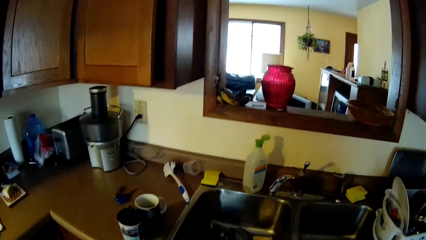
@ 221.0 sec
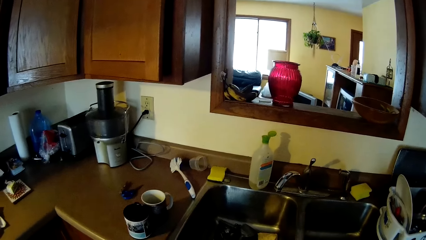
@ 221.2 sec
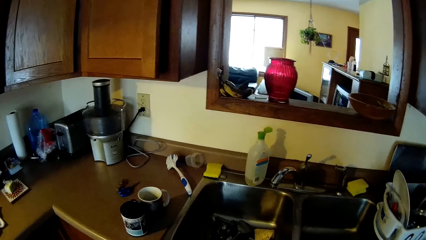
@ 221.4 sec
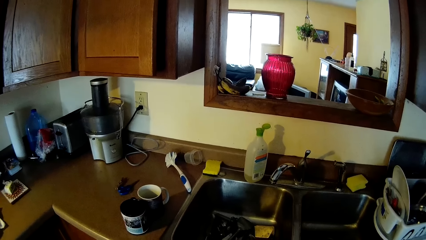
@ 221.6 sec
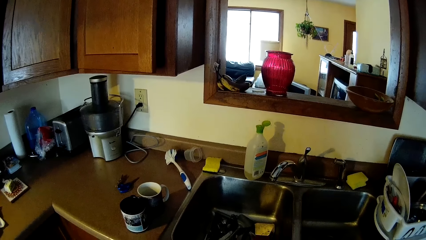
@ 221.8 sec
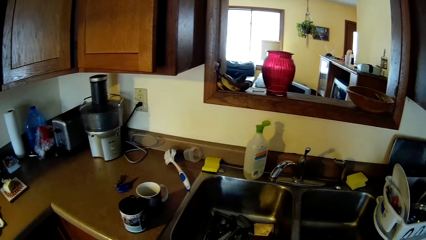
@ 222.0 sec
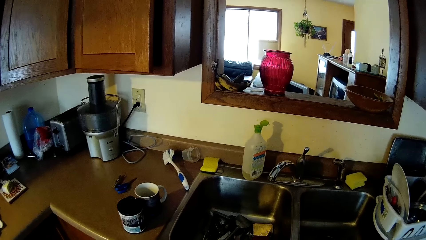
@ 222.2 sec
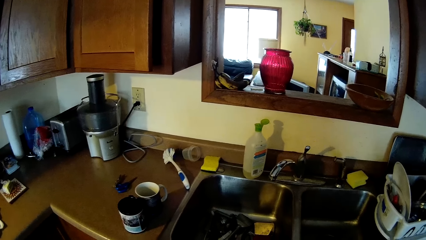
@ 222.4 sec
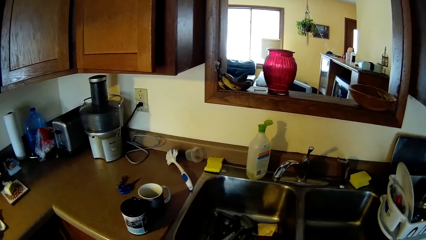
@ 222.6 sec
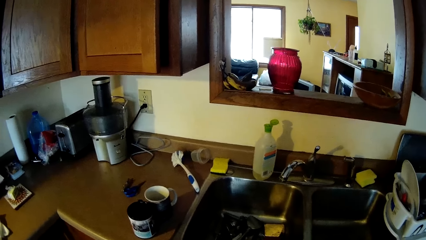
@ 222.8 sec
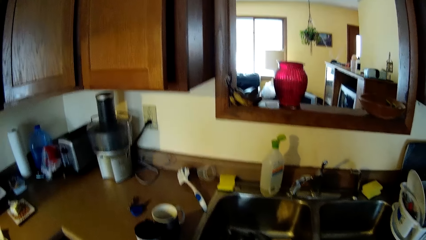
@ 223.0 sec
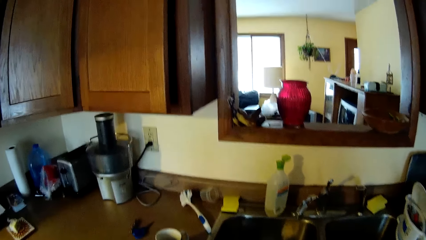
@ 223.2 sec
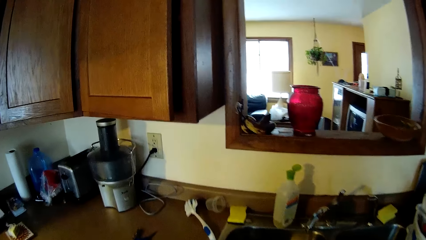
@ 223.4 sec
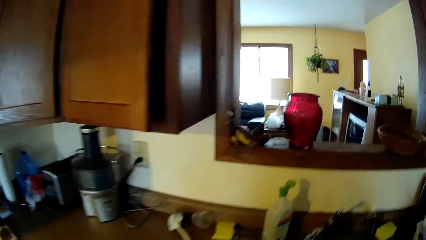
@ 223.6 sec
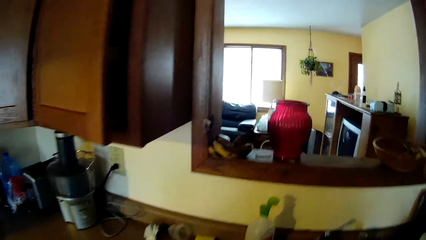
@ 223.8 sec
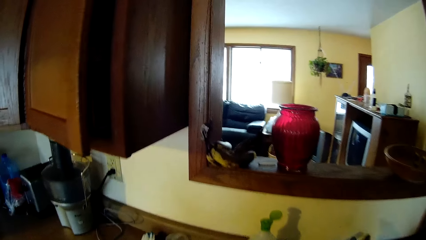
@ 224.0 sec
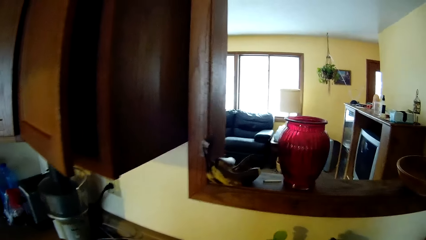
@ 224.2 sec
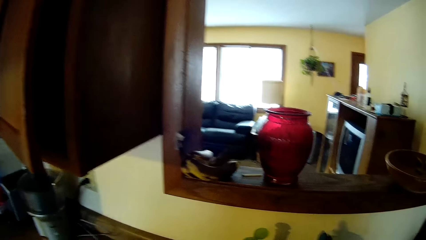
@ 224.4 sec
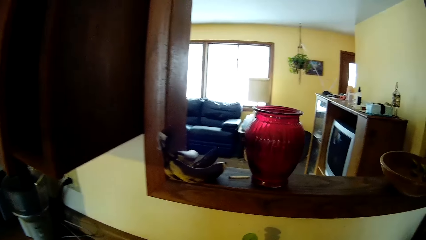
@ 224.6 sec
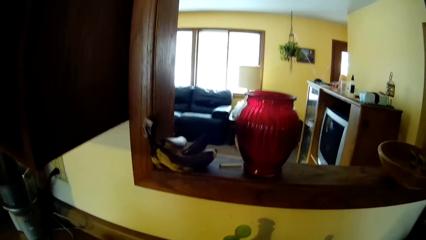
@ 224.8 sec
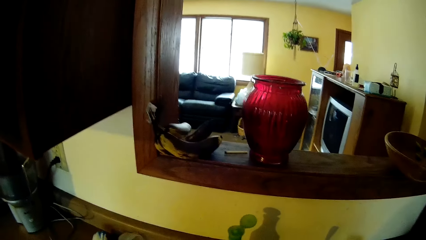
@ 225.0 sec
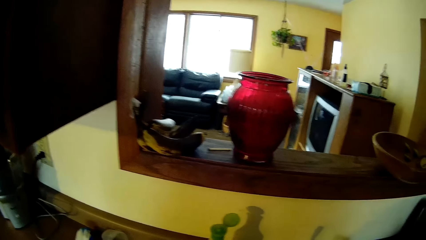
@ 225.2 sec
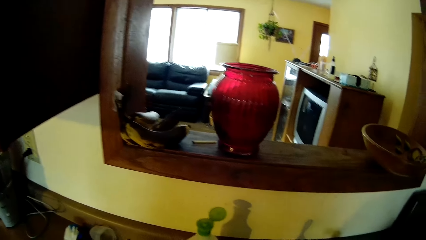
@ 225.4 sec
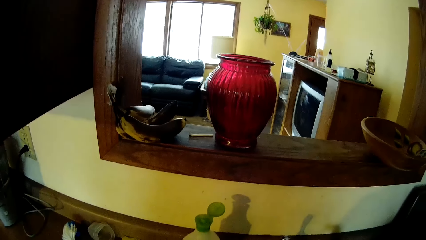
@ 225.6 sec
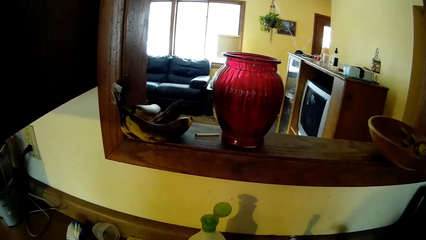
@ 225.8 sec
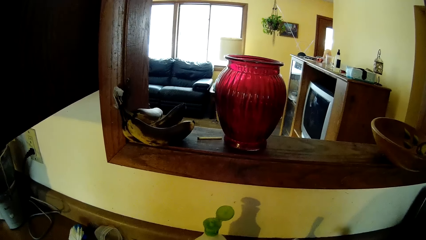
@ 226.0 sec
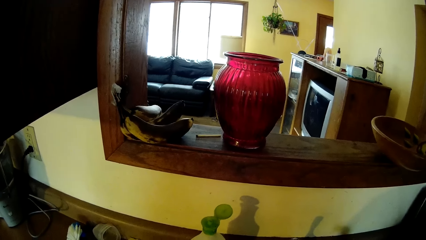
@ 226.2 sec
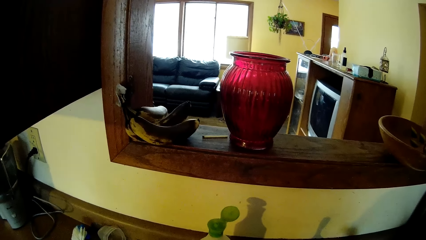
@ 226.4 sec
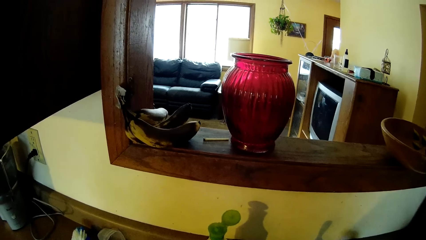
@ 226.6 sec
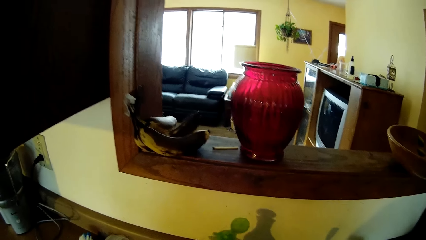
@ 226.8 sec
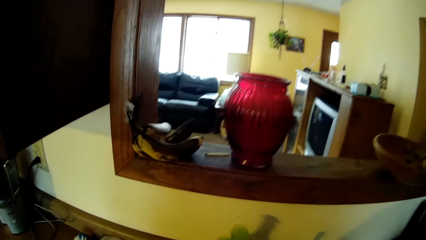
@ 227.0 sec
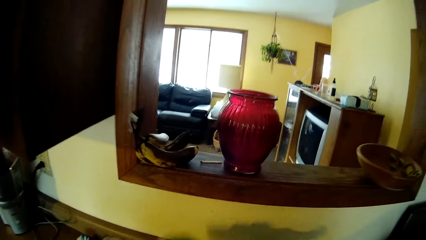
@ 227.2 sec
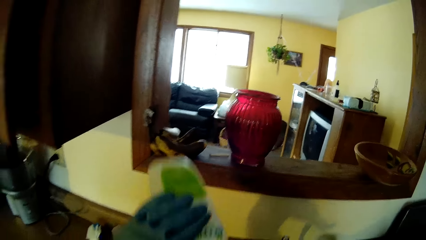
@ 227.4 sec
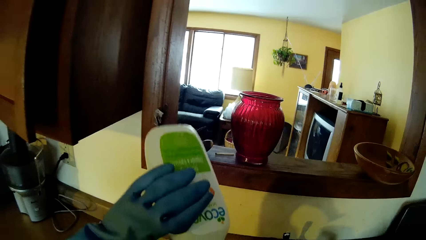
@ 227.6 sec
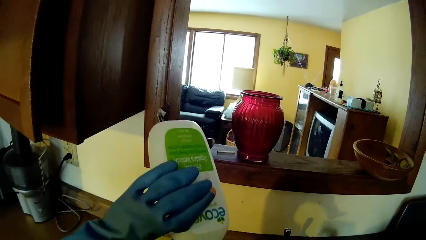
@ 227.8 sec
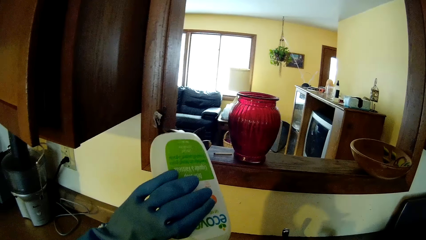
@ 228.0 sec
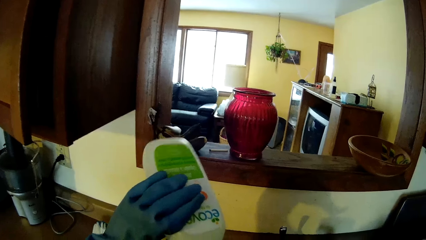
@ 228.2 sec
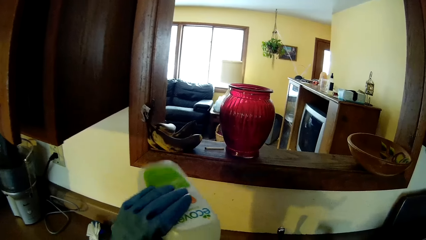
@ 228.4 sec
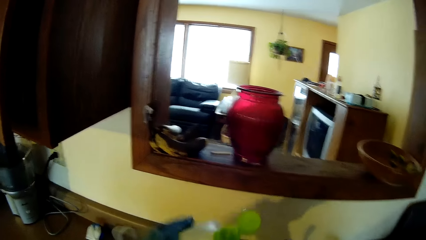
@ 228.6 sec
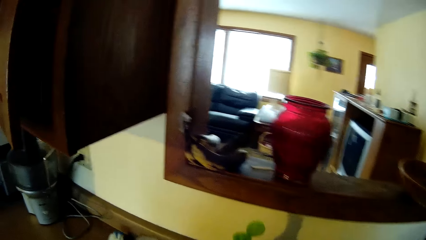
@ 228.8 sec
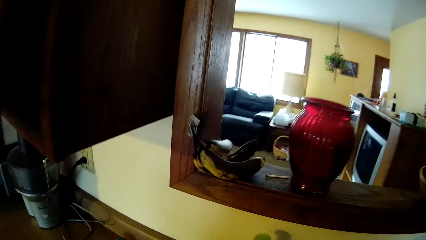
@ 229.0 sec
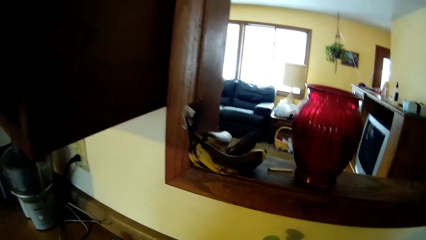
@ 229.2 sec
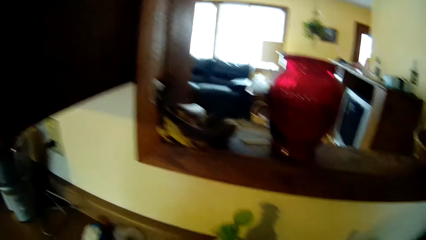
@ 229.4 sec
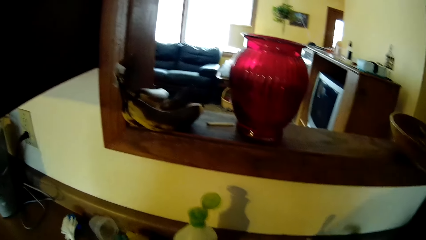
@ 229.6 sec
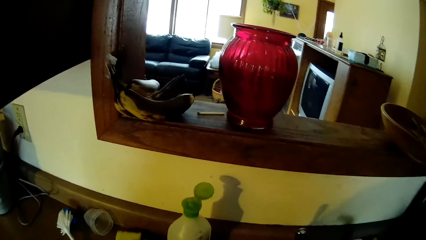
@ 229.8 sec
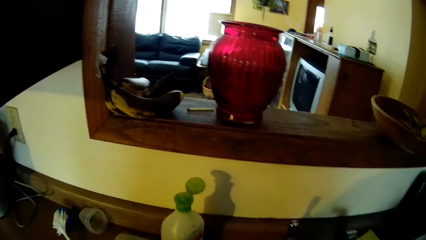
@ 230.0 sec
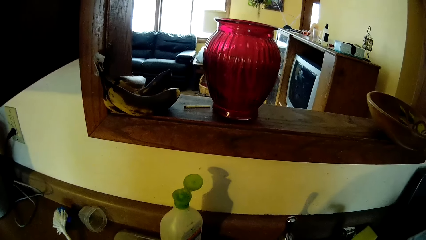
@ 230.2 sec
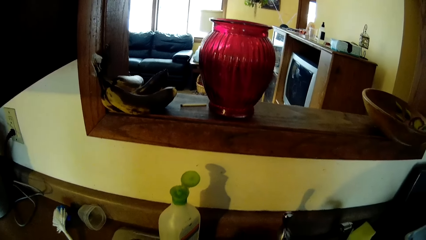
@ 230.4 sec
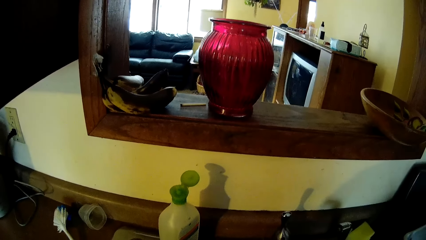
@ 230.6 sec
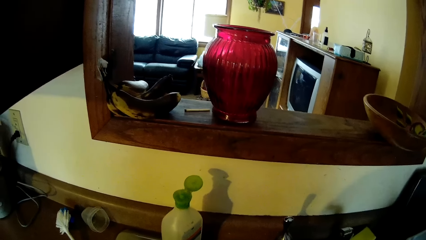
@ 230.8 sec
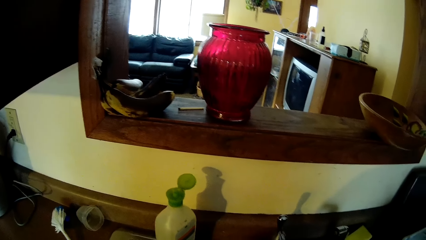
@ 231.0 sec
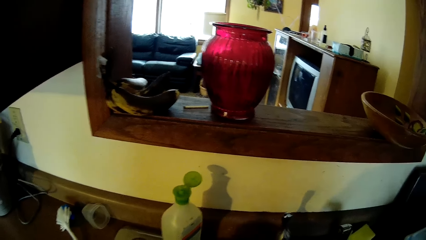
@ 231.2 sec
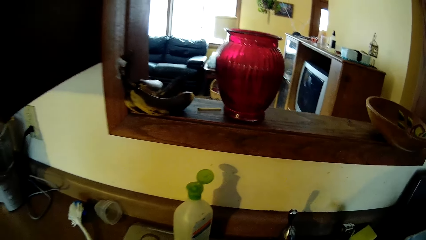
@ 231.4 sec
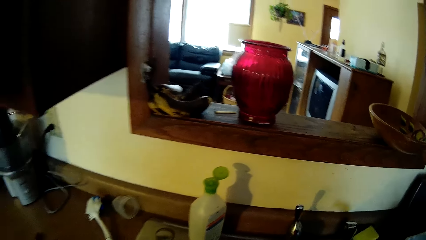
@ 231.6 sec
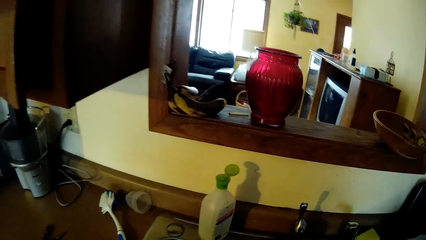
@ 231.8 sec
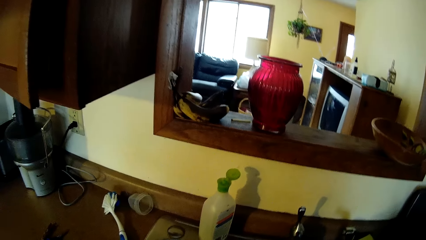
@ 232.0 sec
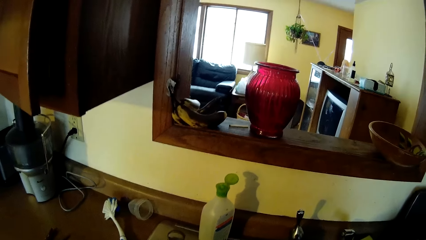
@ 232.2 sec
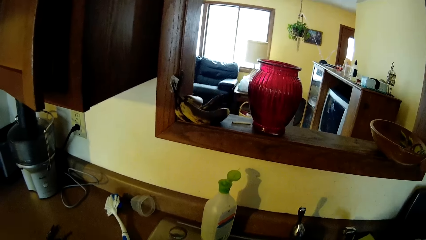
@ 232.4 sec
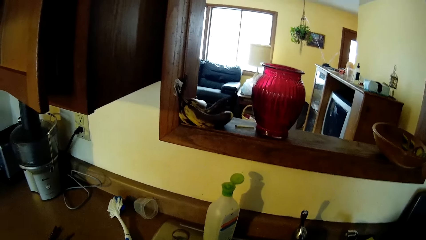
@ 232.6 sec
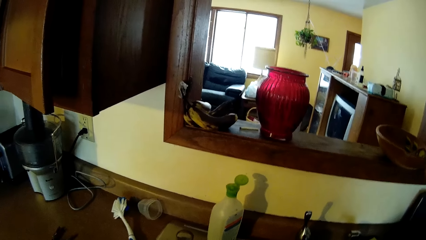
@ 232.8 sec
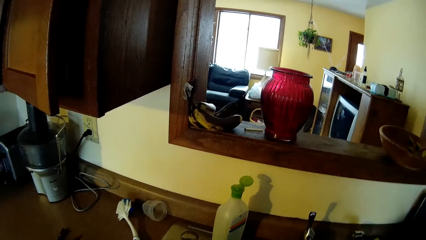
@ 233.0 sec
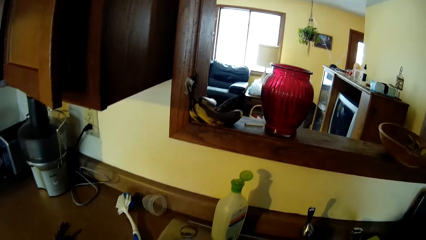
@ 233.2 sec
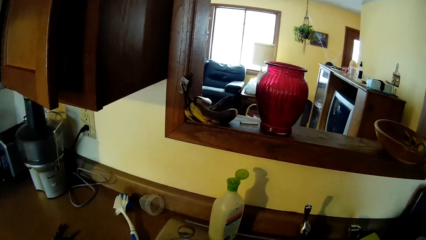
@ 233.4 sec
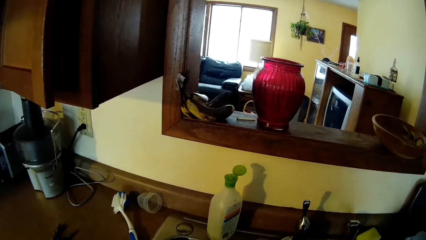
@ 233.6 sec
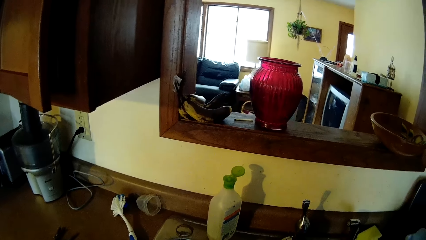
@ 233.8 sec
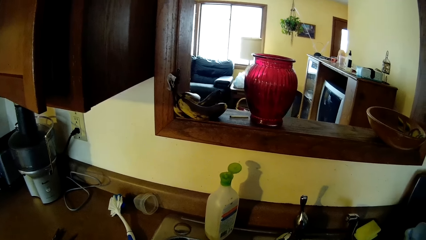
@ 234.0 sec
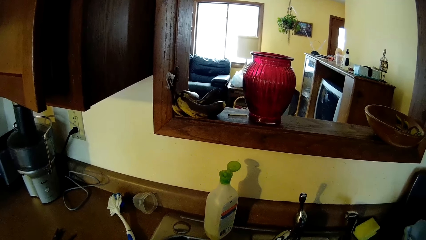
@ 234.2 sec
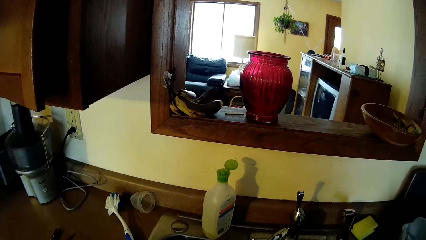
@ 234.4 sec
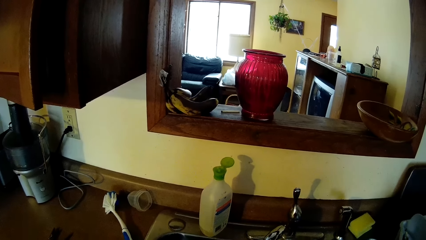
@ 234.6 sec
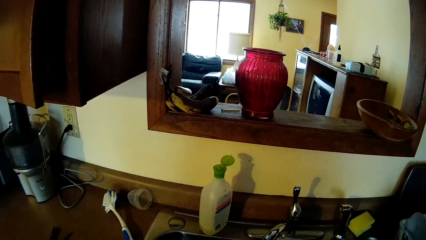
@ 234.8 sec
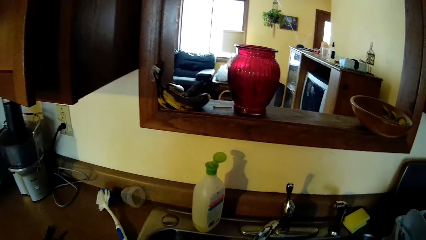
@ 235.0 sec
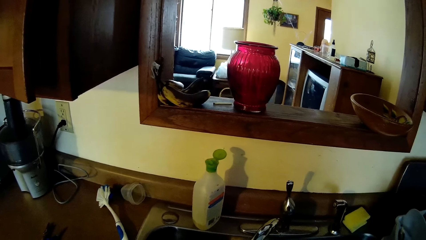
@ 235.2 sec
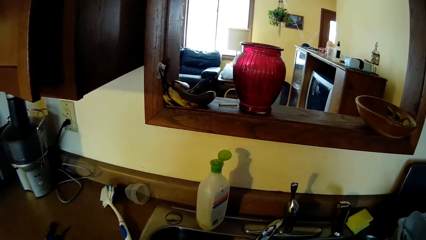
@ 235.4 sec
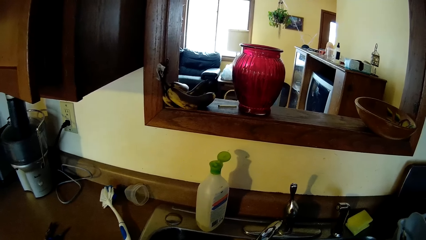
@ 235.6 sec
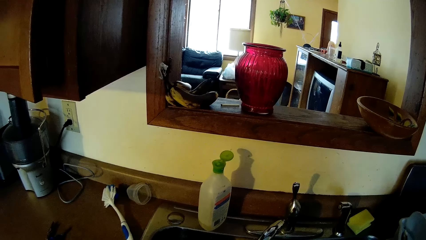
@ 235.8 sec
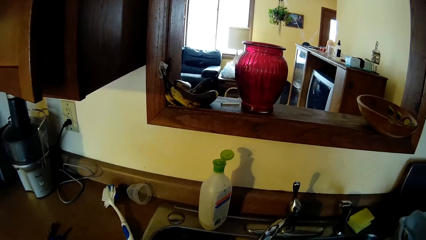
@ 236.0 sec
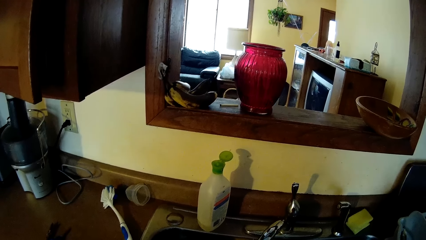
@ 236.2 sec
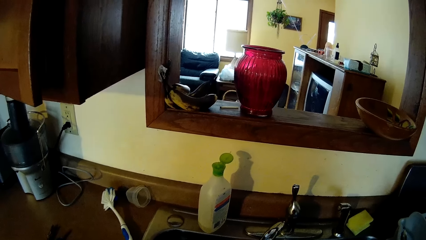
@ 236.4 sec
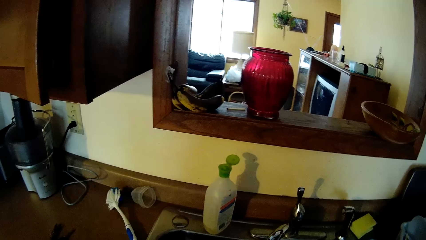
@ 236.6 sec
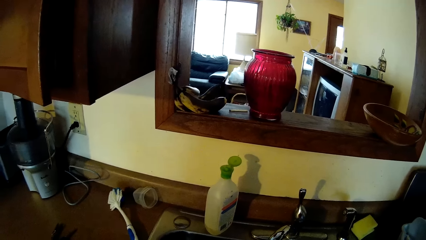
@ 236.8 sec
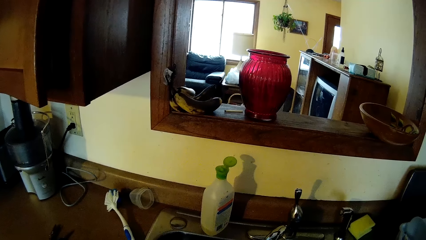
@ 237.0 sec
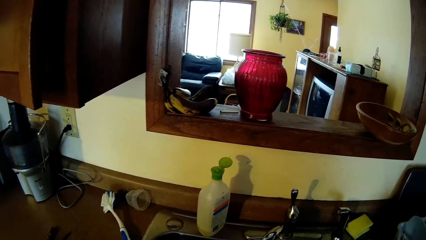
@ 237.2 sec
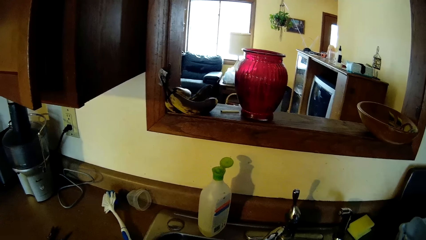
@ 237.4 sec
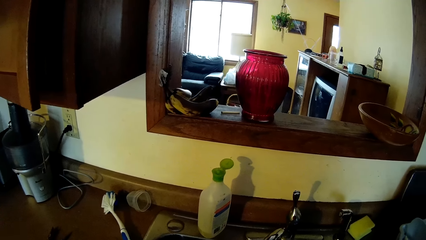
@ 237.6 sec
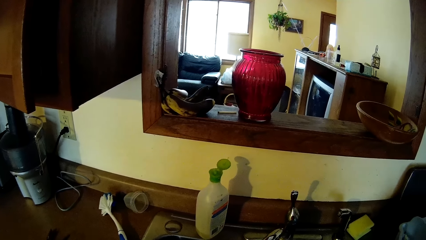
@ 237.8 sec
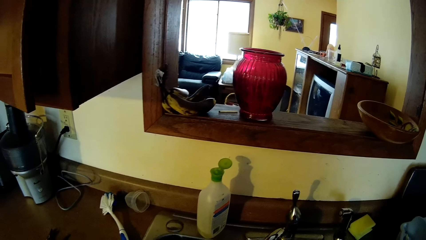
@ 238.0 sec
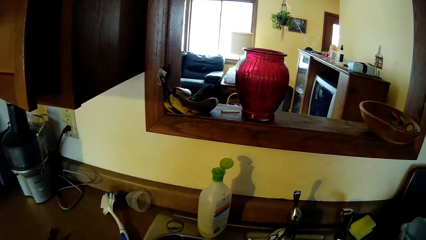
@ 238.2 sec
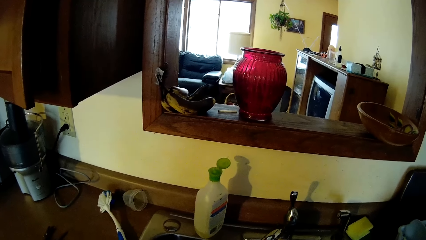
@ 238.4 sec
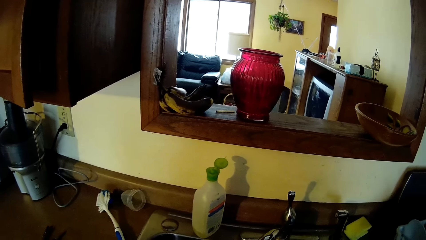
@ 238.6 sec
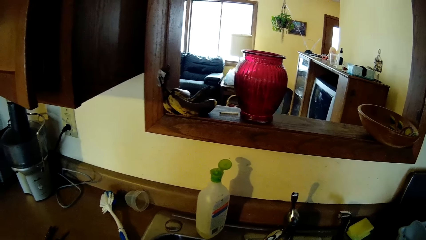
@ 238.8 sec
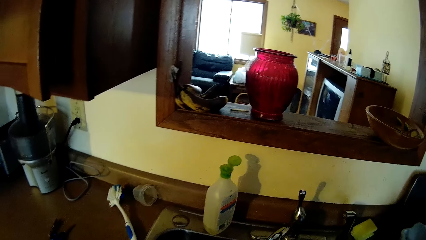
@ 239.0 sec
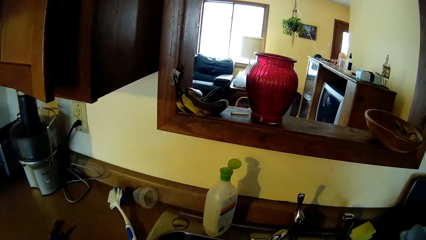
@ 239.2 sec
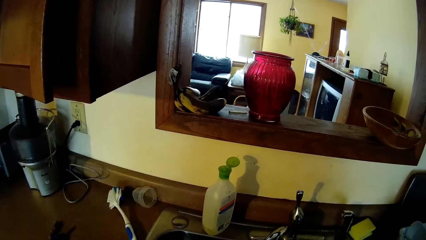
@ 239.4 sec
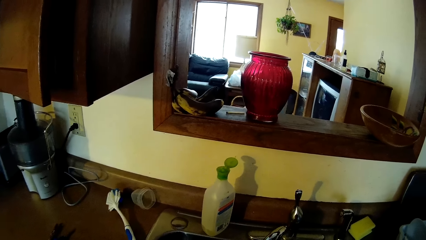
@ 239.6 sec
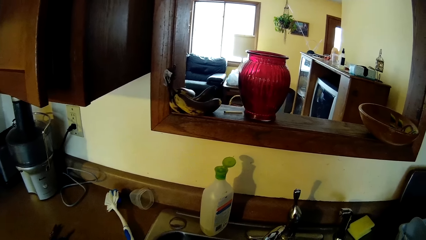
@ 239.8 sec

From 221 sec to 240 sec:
The camera wearer turns a tap on with his right hand. He picks up a bottle of soap from the top of a kitchen sink with his left hand. He holds the soap bottle. He drops the bottle of soap on the top of the kitchen sink with his left hand. He picks up a sponge from the top of the kitchen sink with his left hand.
